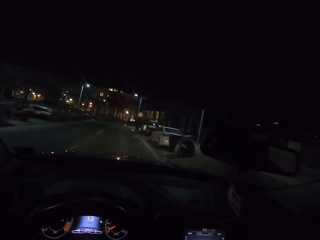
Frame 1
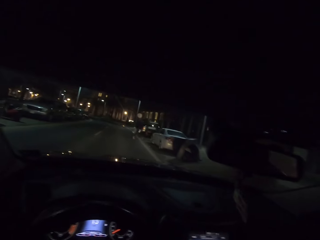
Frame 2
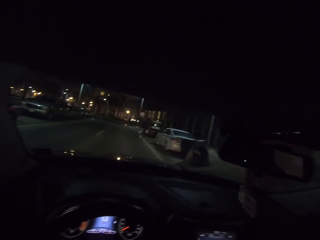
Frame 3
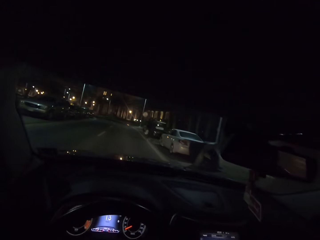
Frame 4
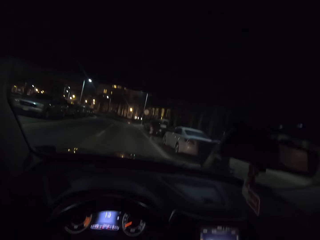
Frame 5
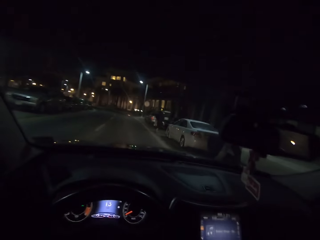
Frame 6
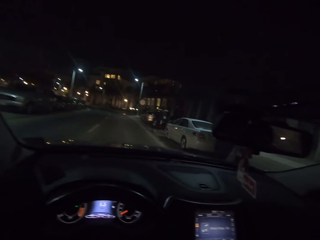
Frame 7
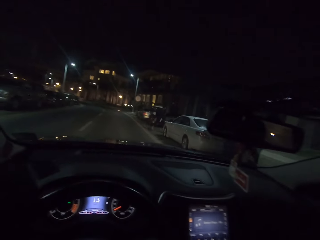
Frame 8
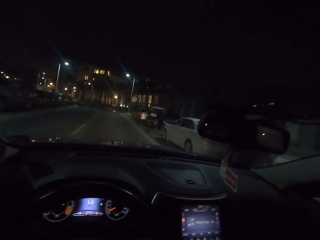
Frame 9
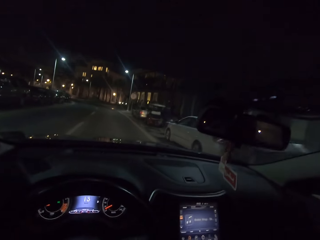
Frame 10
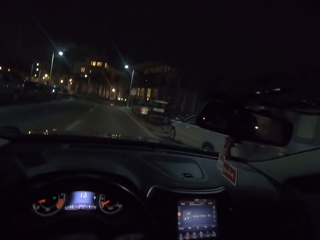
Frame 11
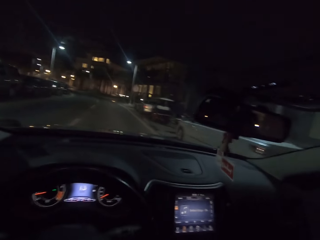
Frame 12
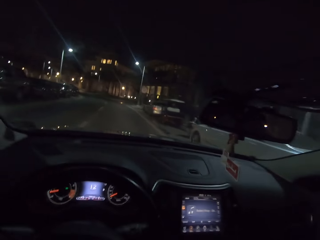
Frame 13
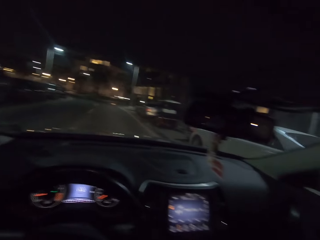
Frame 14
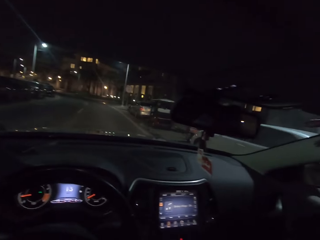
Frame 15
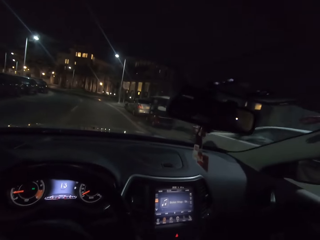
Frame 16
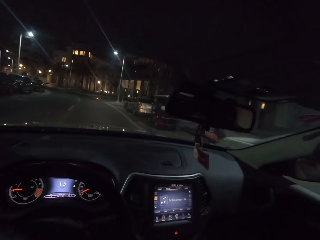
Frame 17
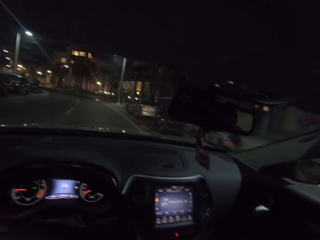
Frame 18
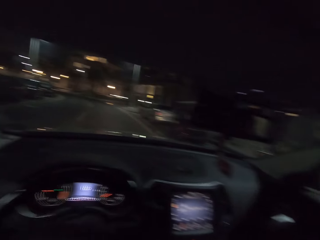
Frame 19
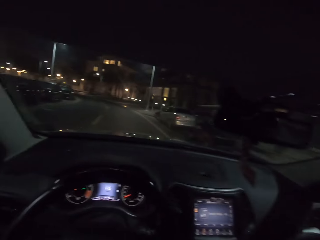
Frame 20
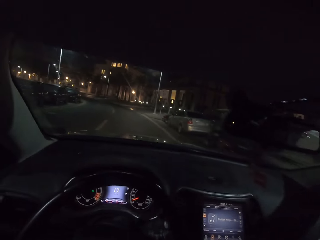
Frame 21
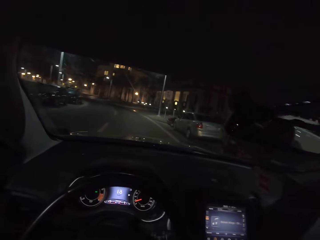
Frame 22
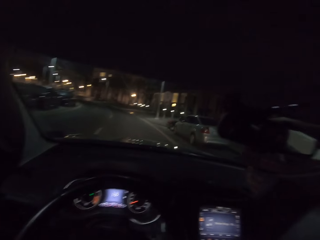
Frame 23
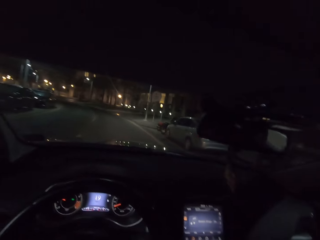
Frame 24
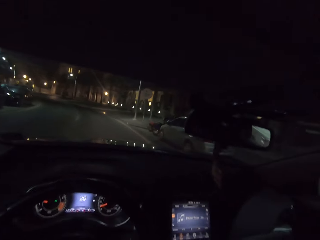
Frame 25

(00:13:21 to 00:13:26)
The camera wearer drives.

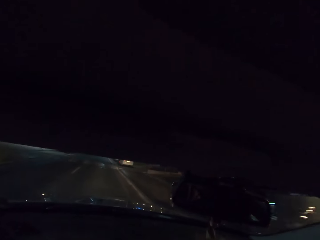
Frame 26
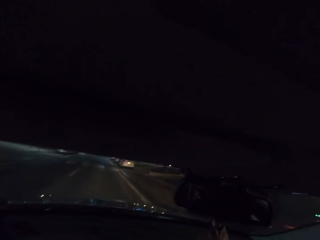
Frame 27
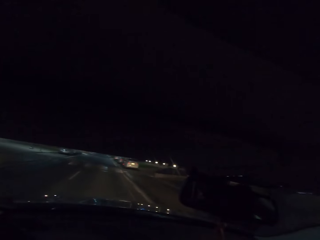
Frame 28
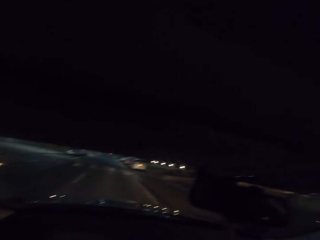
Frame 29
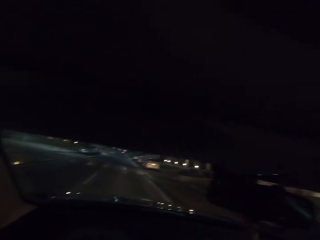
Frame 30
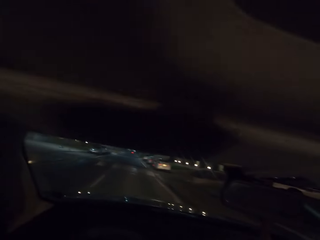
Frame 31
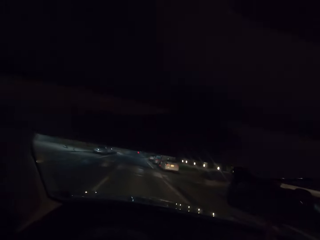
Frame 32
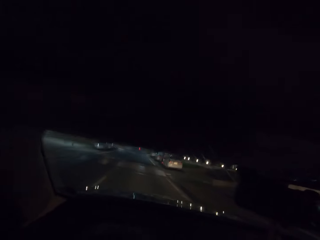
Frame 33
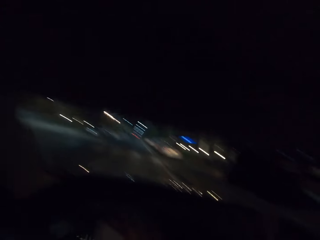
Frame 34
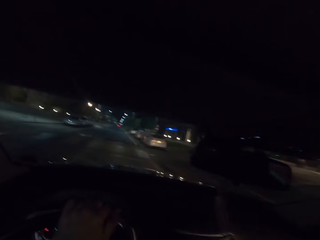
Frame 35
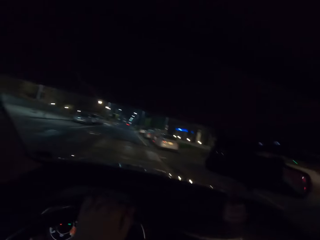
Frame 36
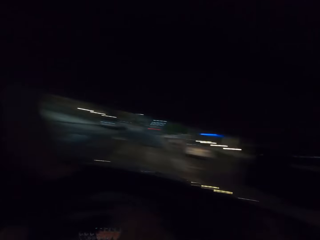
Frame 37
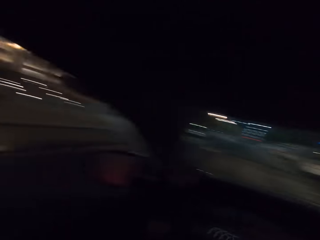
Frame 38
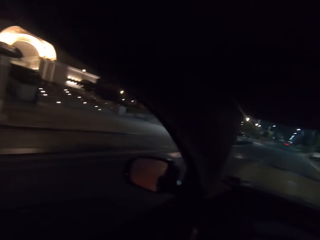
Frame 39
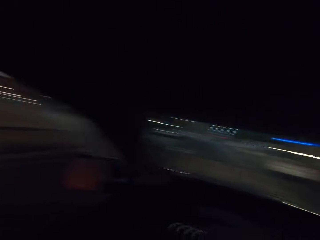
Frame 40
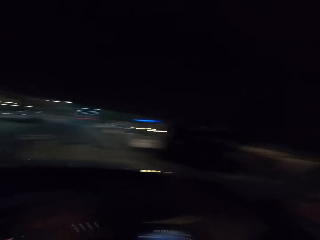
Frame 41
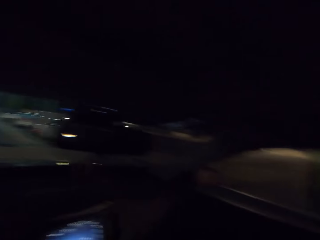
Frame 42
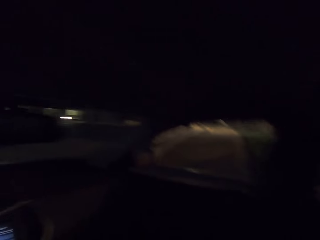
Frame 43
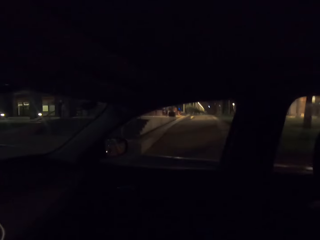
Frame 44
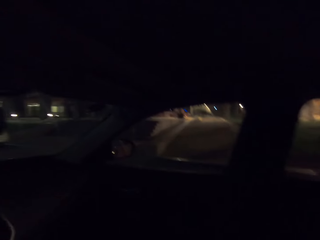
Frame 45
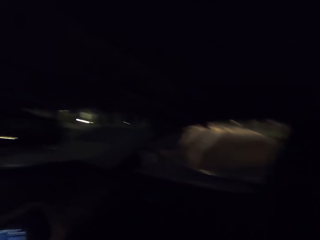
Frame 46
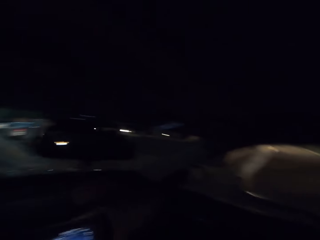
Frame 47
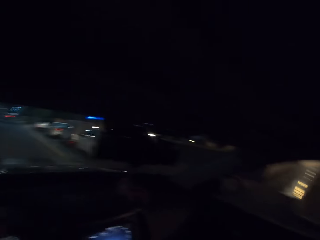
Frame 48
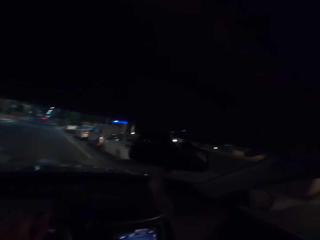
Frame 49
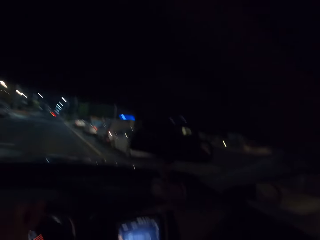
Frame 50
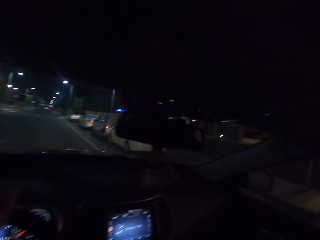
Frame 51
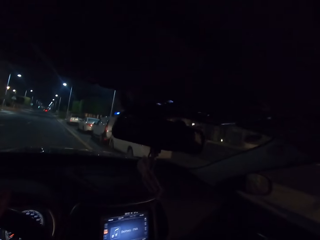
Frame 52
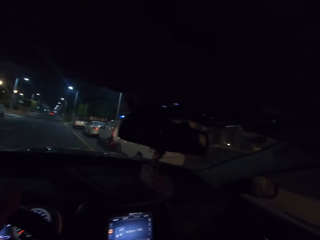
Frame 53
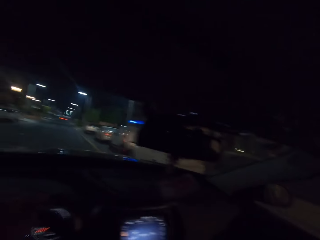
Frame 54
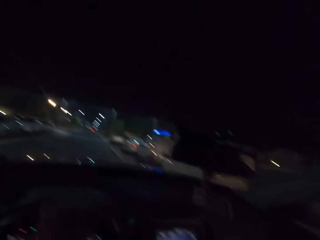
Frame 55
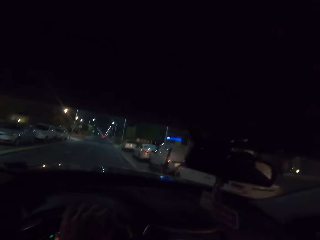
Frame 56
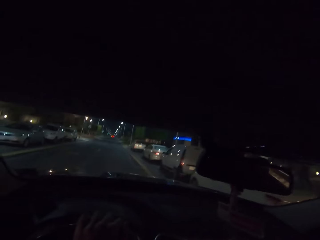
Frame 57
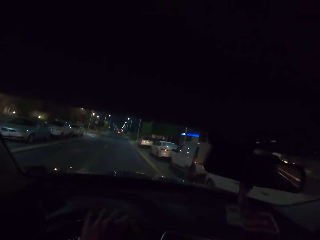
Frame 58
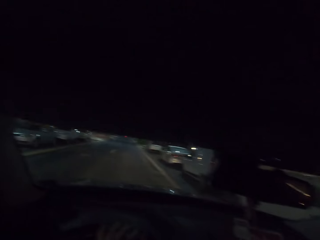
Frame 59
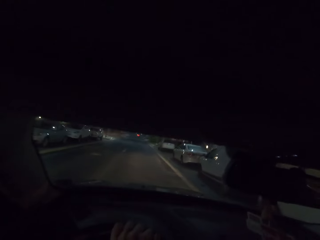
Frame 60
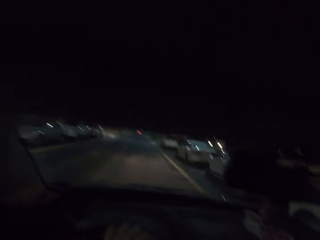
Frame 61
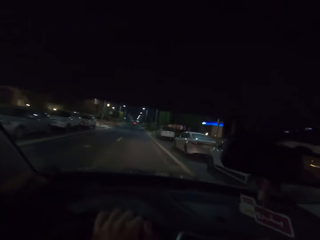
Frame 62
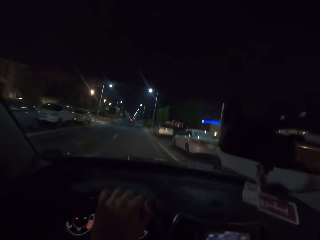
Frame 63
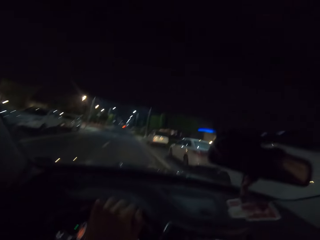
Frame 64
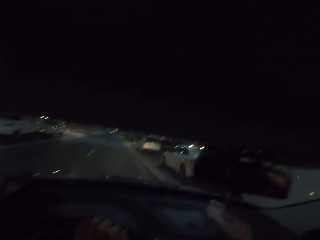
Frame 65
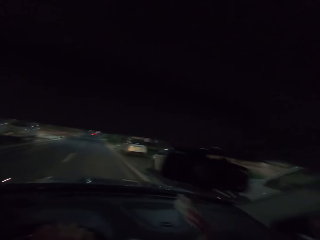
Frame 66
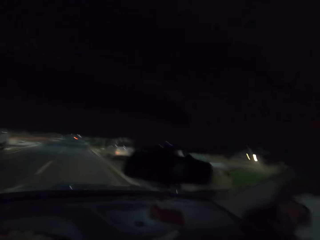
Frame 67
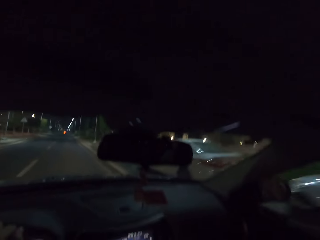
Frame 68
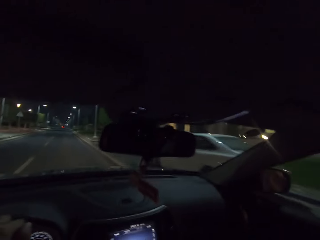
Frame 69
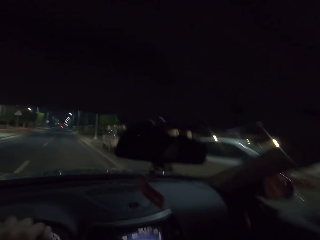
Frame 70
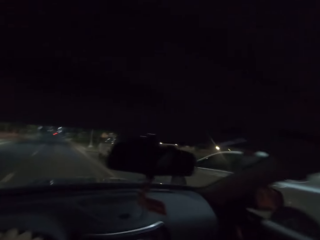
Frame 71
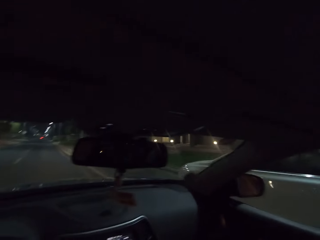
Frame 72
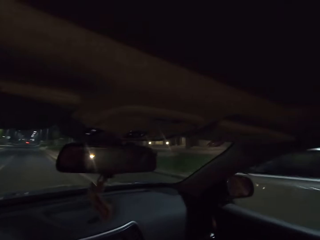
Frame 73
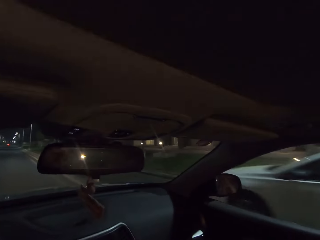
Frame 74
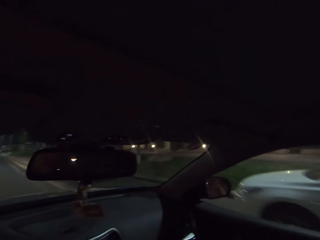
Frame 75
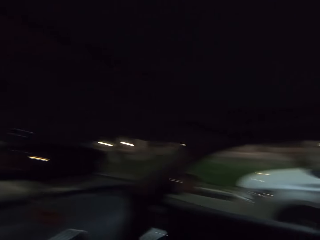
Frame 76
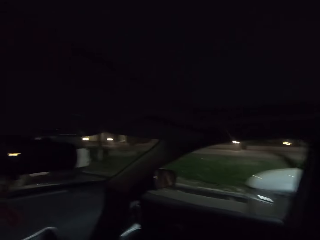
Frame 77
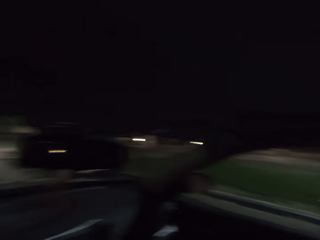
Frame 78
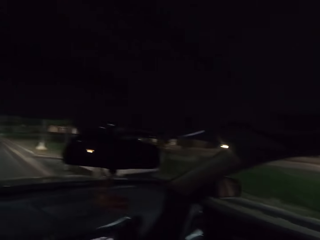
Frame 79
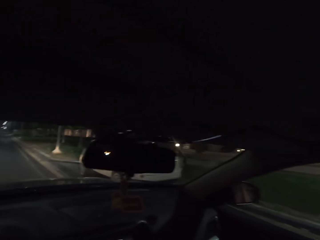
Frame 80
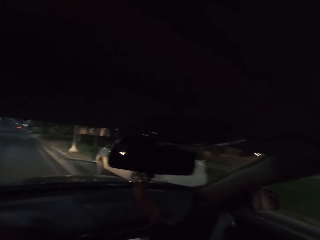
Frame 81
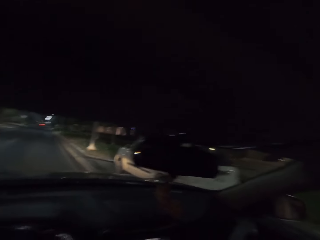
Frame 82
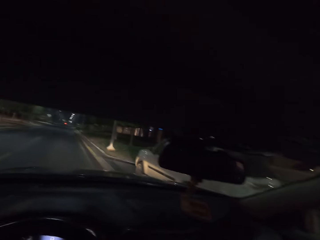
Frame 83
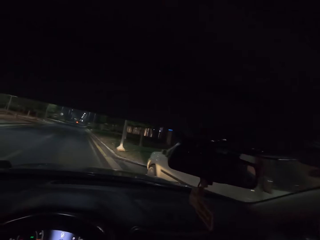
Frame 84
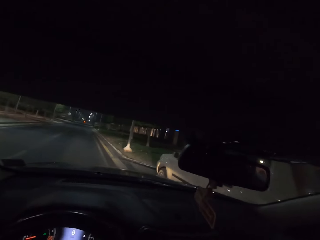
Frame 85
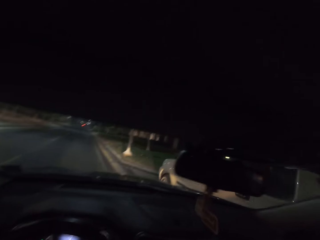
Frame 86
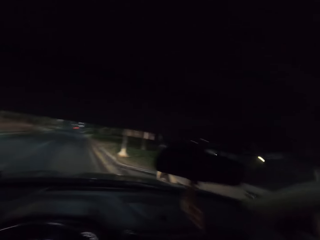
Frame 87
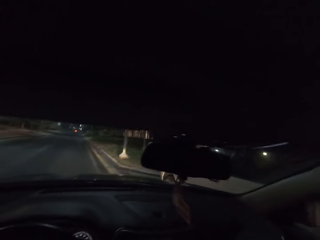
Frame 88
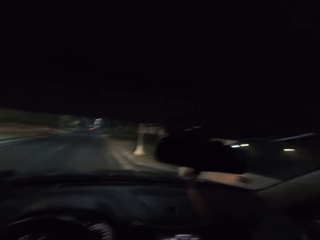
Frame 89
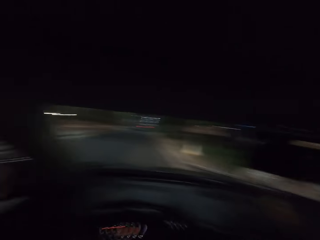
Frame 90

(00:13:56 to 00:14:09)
The camera wearer stops the car. They drive.

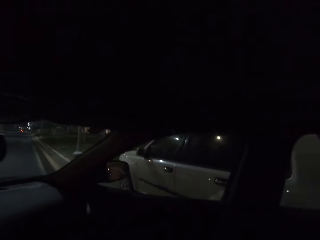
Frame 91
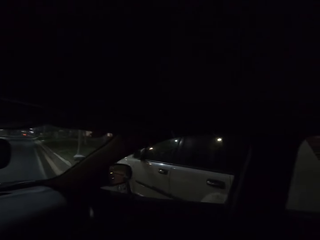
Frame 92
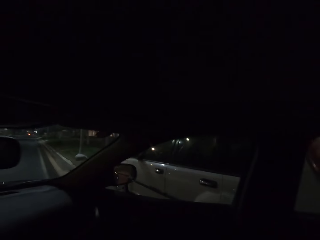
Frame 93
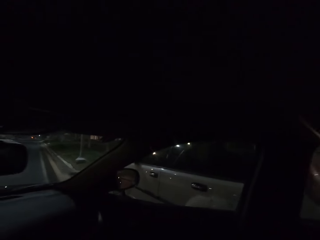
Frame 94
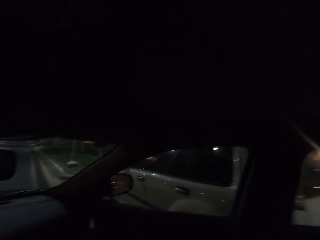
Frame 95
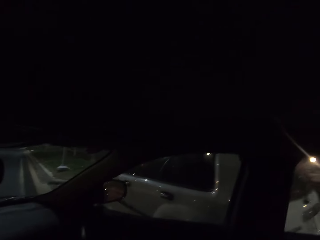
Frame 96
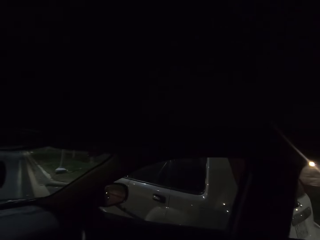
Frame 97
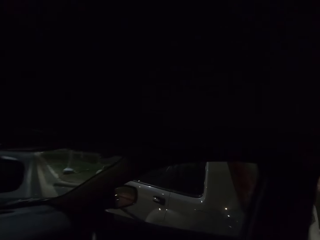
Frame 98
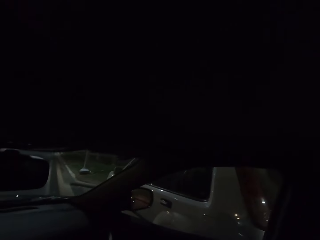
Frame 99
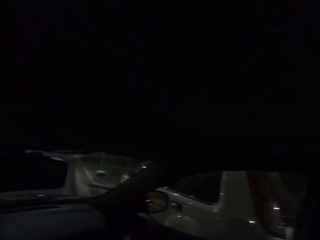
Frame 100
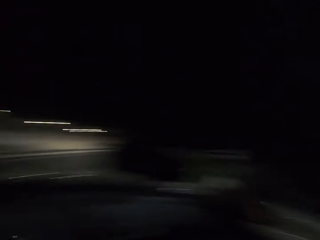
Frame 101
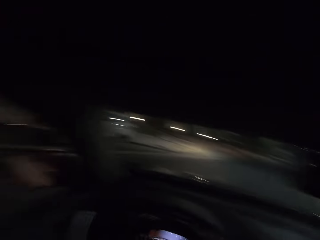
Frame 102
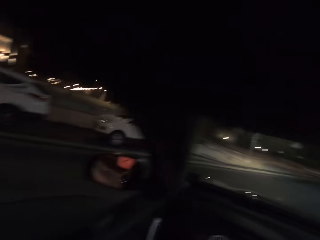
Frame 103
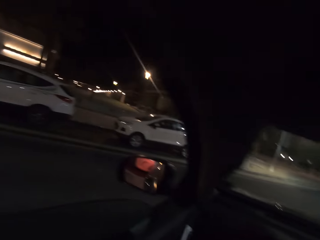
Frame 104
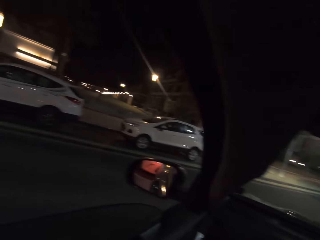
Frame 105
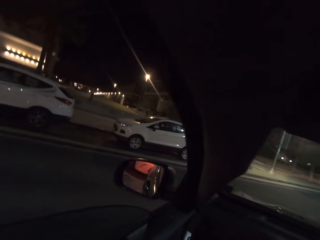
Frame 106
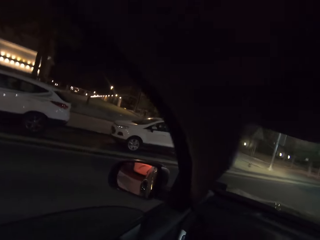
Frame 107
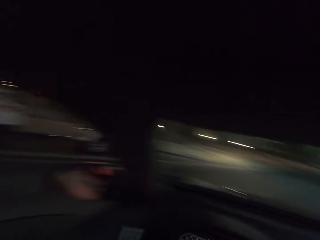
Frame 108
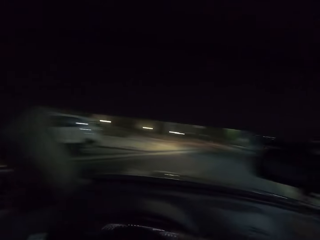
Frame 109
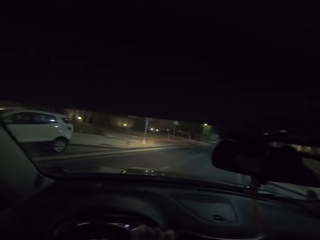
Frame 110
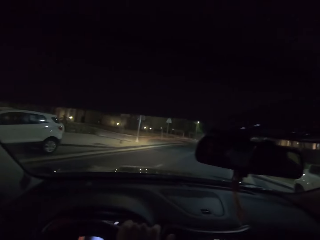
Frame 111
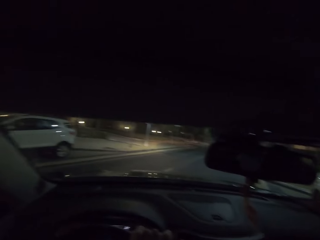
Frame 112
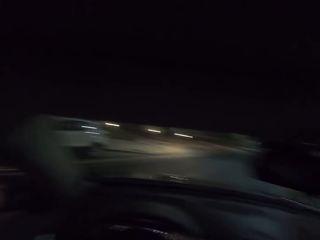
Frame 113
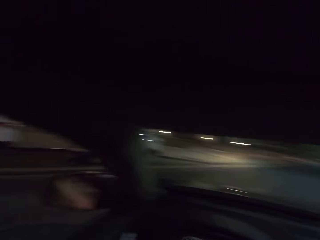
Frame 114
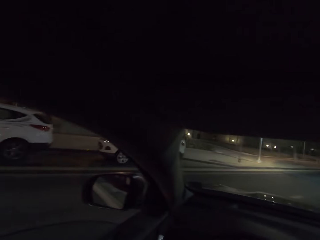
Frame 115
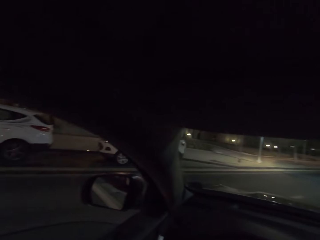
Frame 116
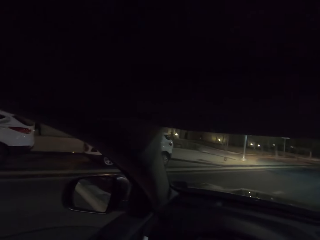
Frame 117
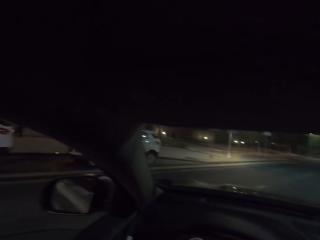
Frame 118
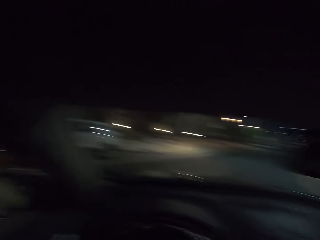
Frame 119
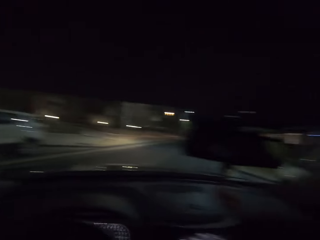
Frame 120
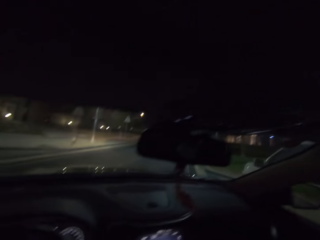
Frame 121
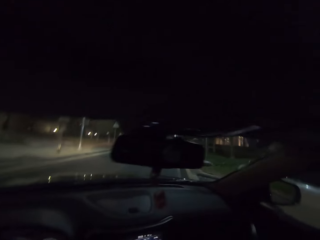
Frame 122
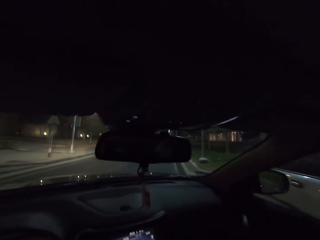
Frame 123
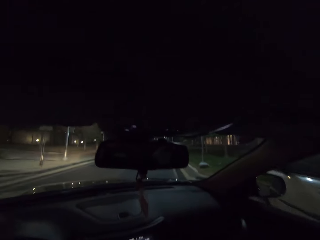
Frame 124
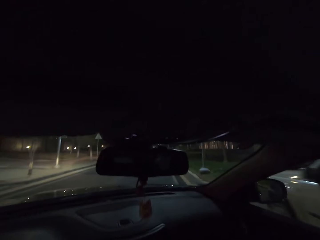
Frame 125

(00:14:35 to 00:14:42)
The camera wearer stops the car.
